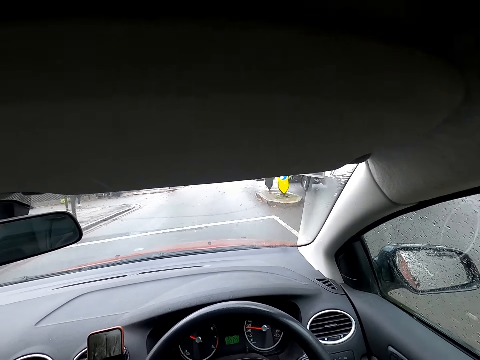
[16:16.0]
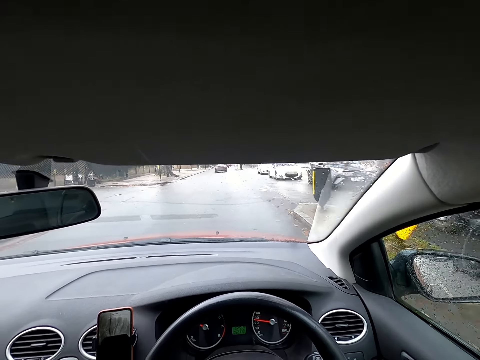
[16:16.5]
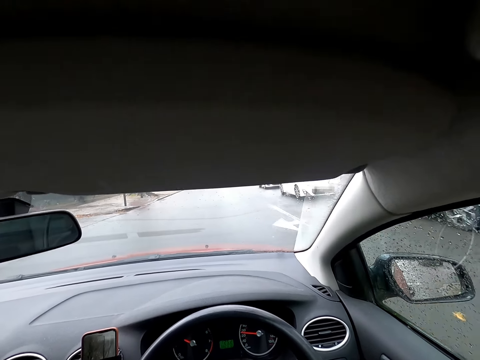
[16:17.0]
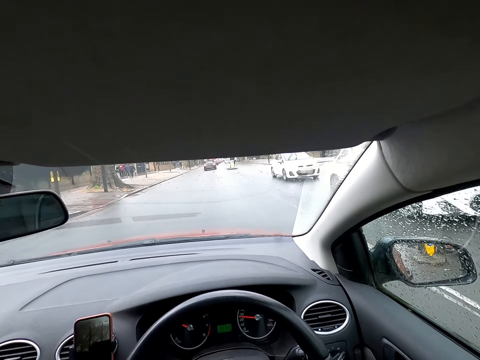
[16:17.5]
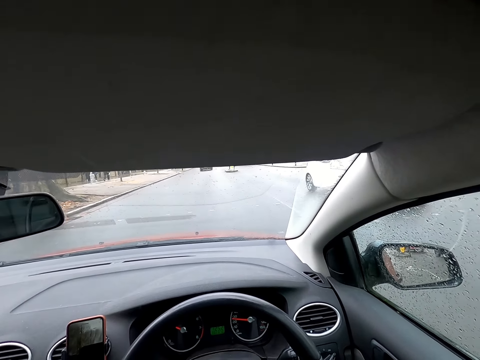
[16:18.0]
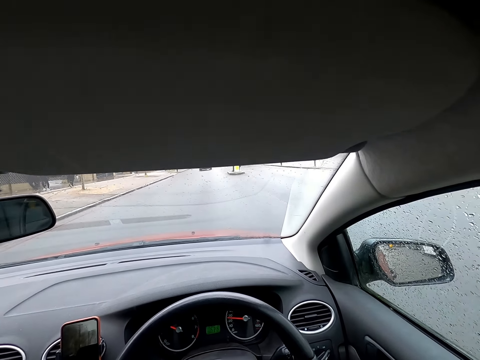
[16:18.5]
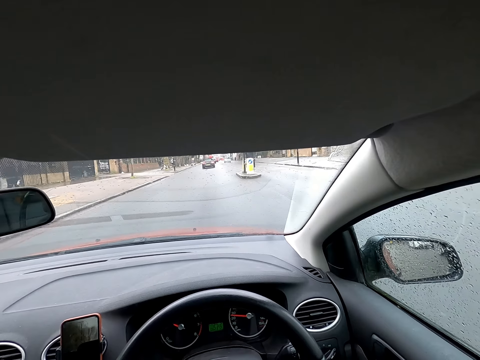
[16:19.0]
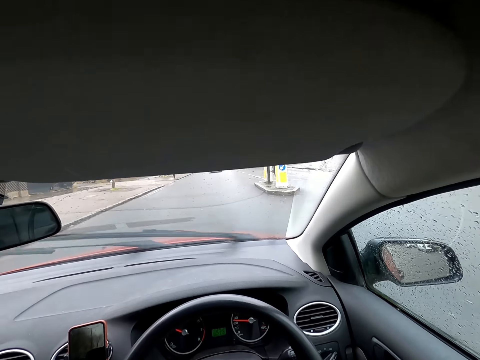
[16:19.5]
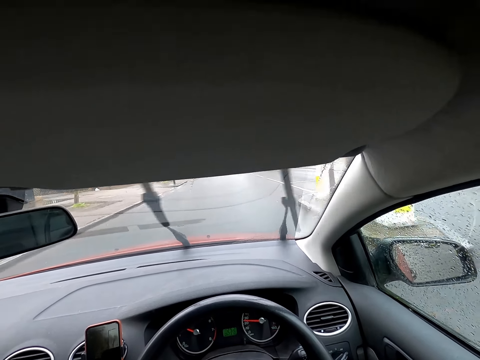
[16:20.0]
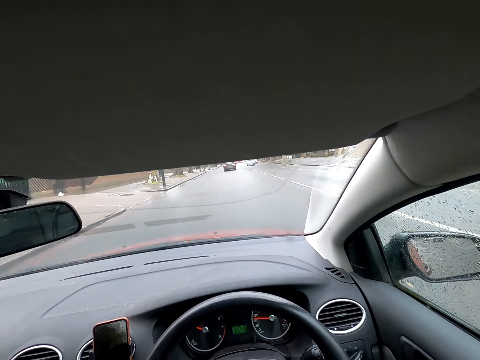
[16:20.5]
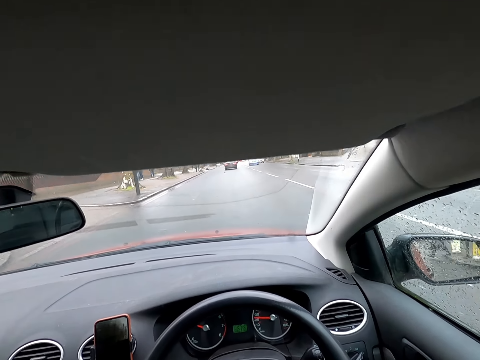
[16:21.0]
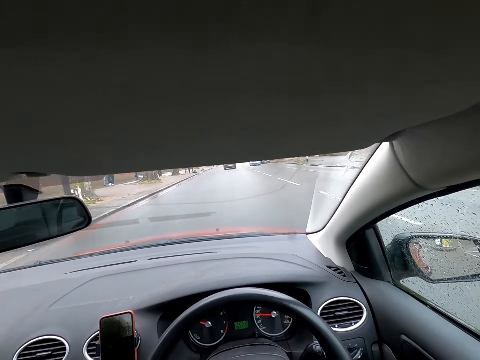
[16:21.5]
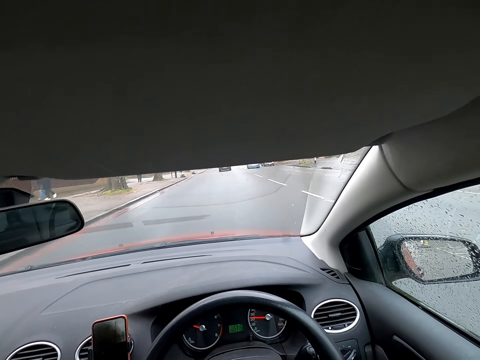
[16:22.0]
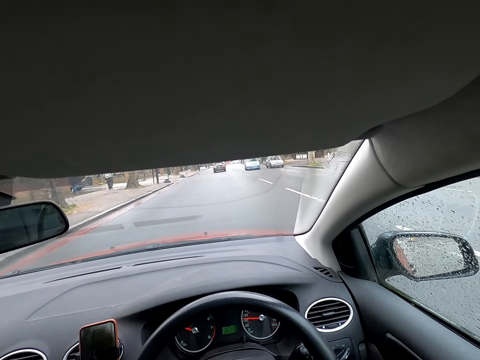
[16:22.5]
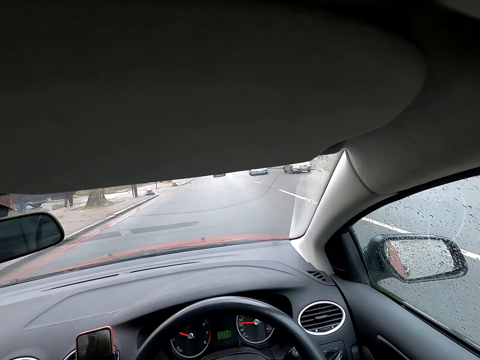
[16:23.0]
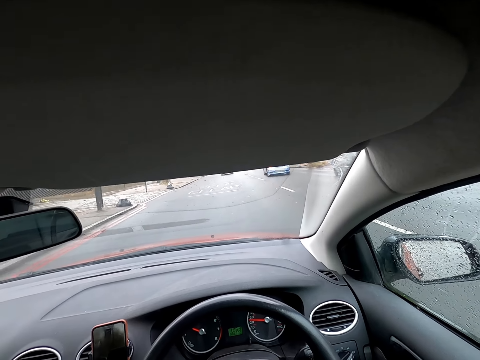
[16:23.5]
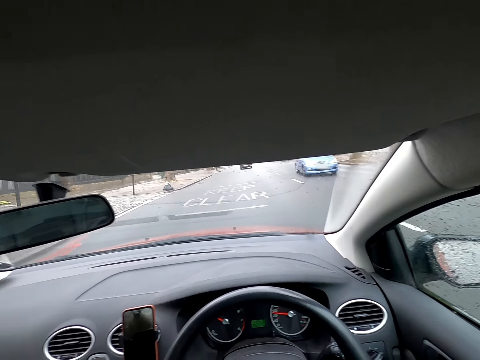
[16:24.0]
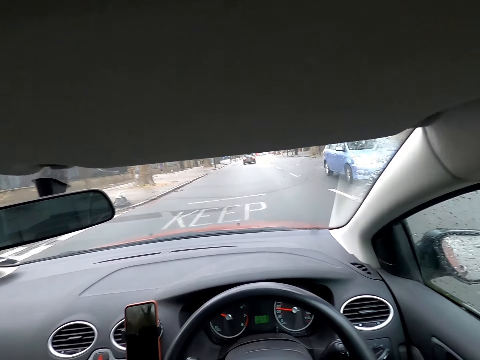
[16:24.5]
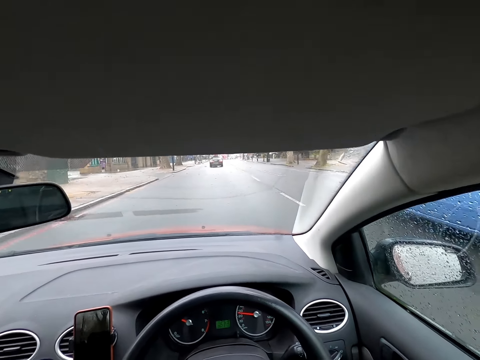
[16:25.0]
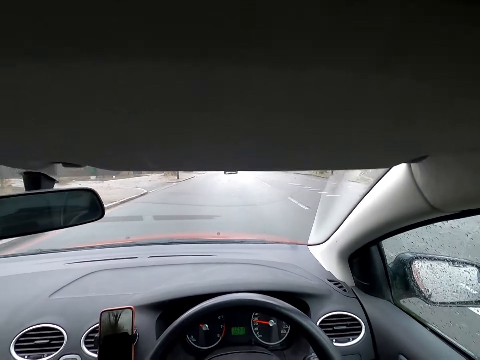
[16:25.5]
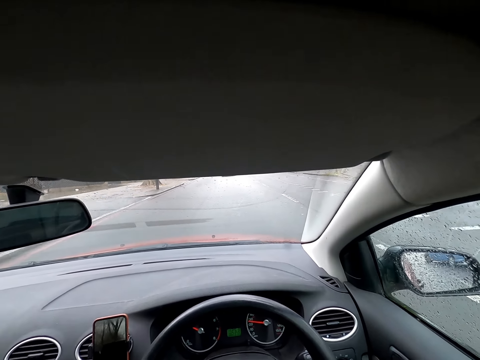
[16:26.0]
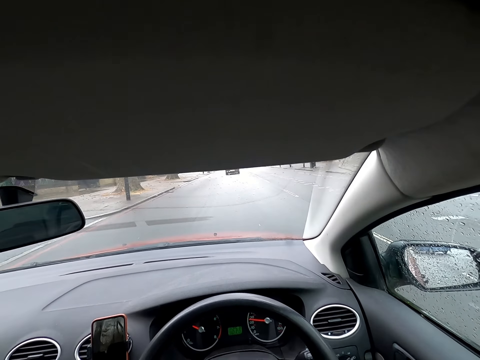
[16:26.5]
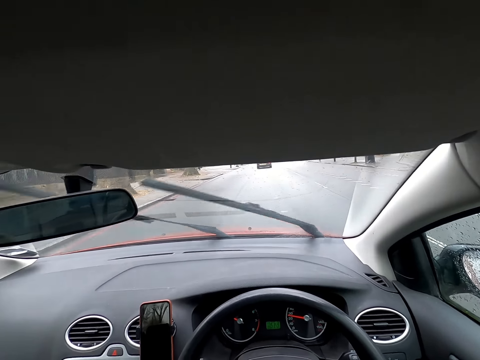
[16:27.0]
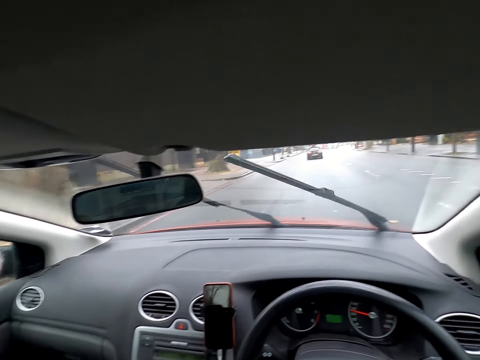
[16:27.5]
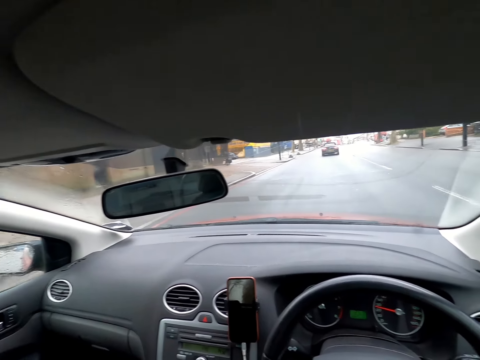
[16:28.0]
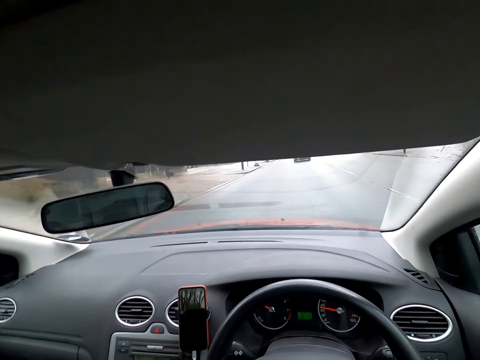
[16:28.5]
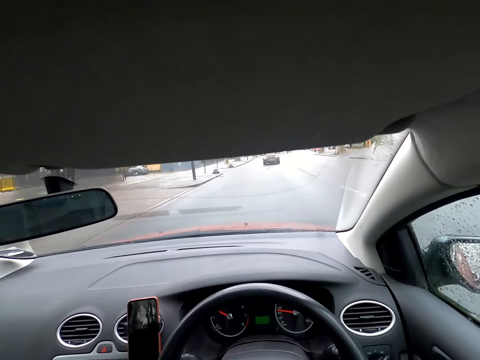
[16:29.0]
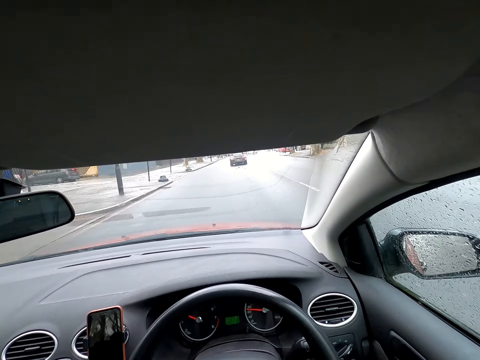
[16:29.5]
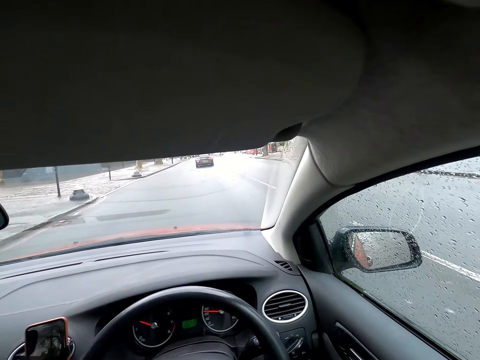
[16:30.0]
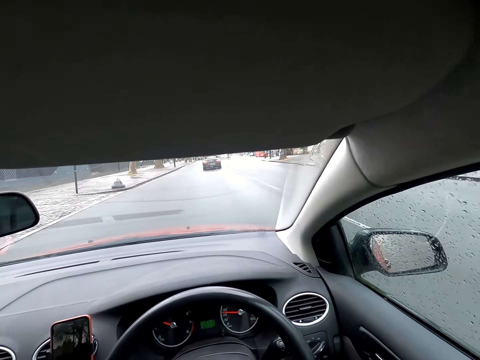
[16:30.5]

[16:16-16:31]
The camera wearer drives past a truck. They drive past a car. They drive past a car repeatedly.

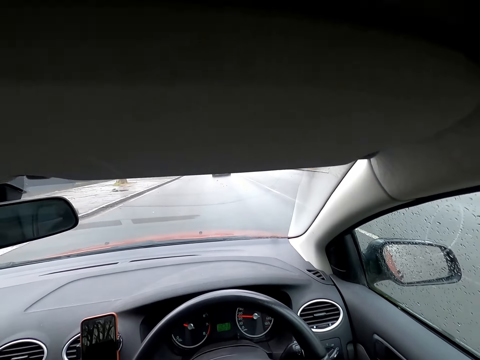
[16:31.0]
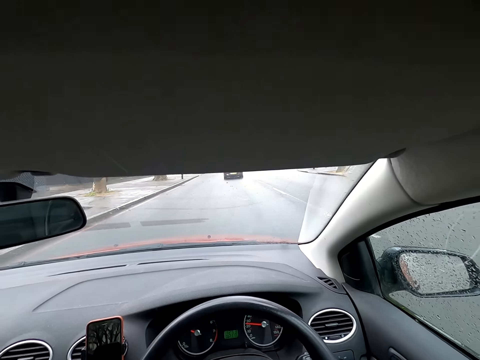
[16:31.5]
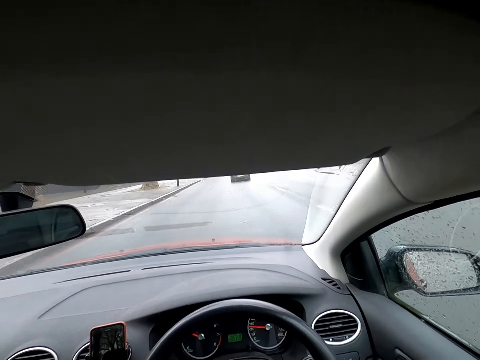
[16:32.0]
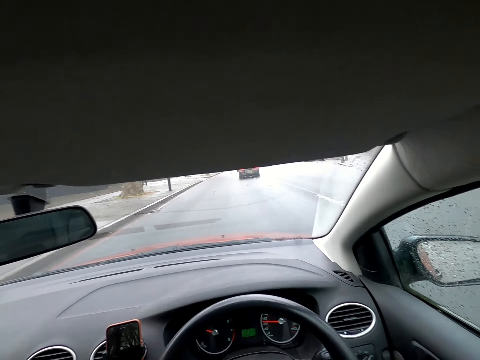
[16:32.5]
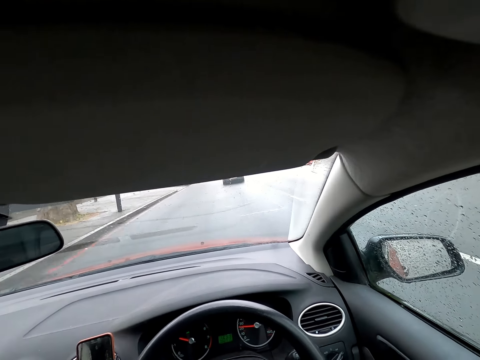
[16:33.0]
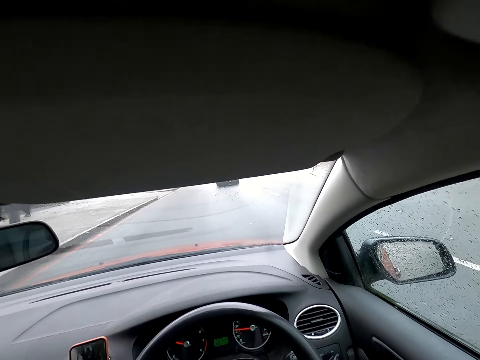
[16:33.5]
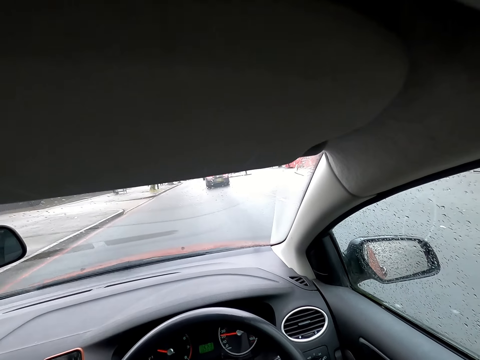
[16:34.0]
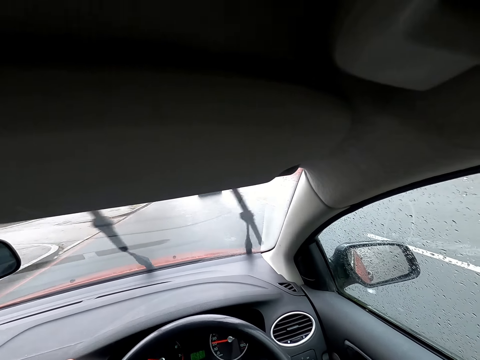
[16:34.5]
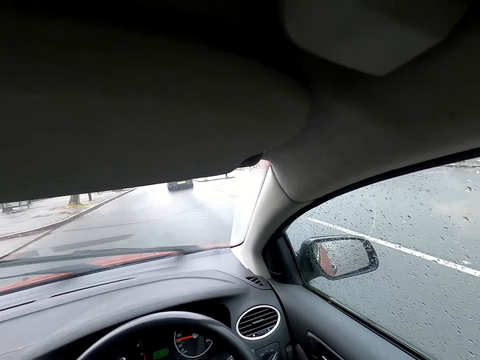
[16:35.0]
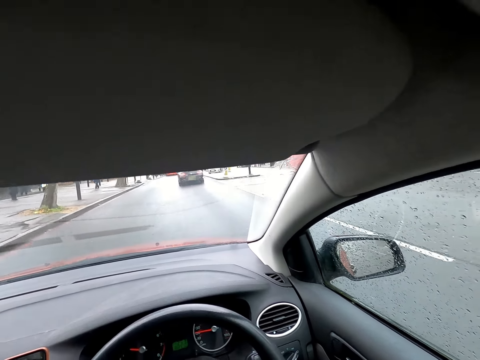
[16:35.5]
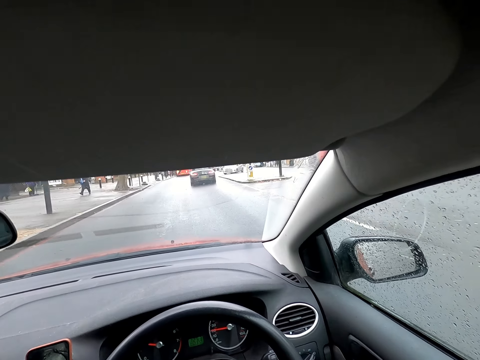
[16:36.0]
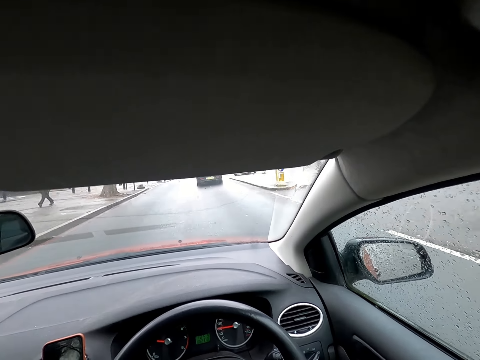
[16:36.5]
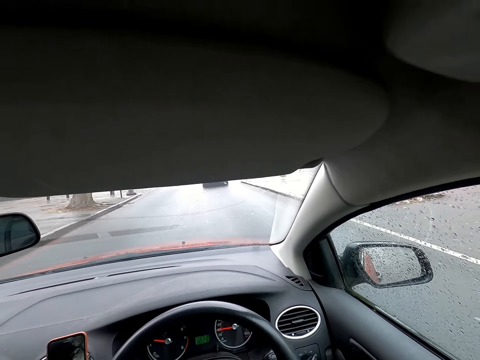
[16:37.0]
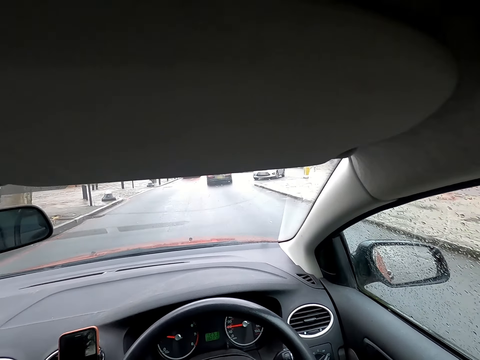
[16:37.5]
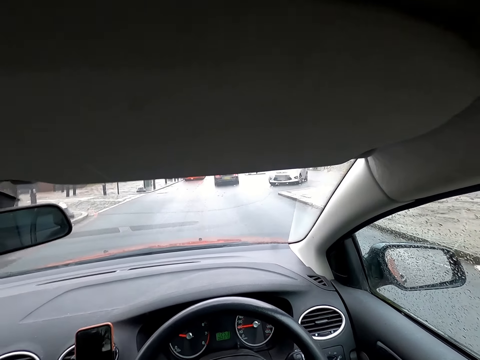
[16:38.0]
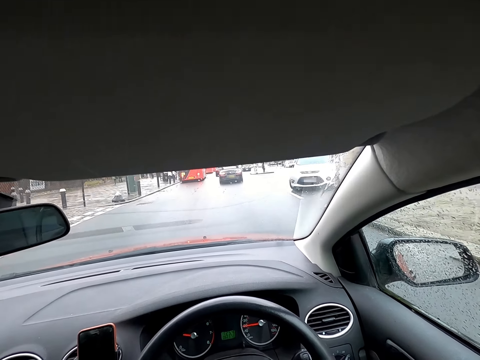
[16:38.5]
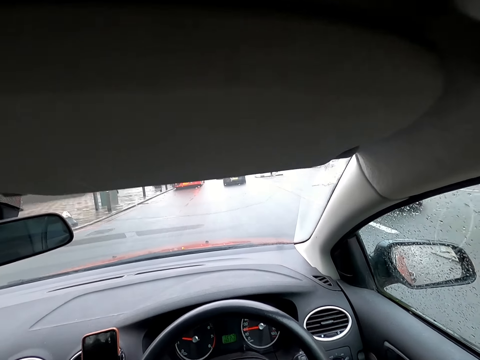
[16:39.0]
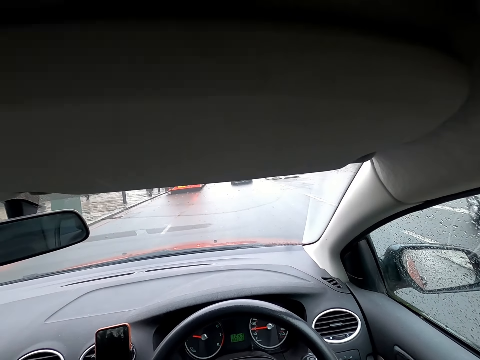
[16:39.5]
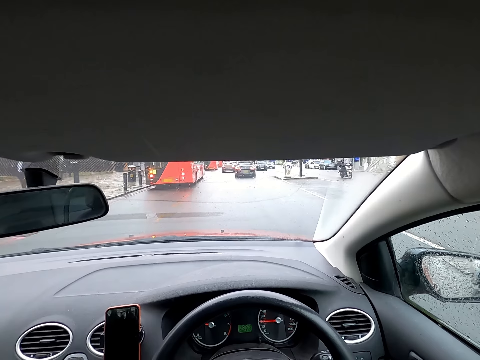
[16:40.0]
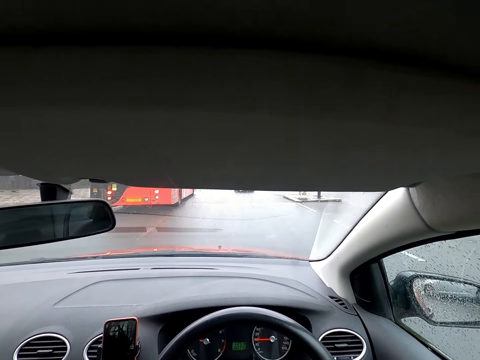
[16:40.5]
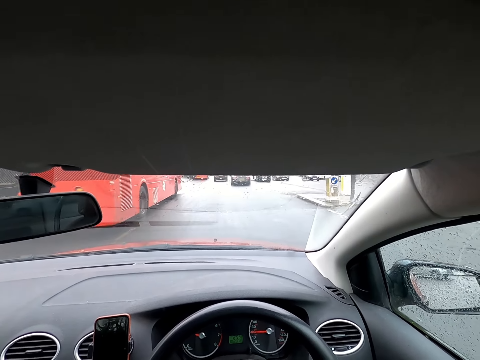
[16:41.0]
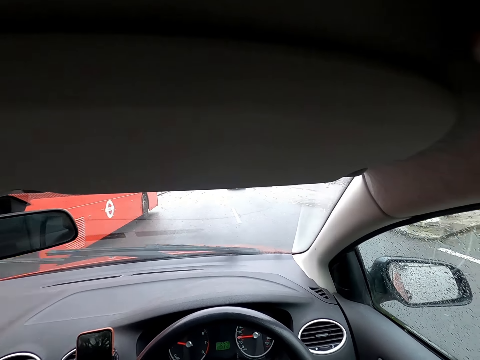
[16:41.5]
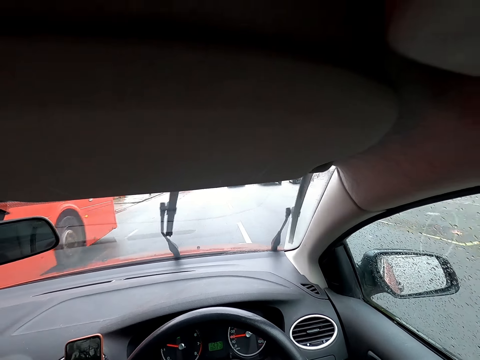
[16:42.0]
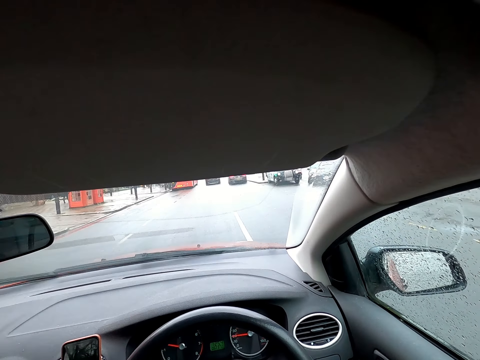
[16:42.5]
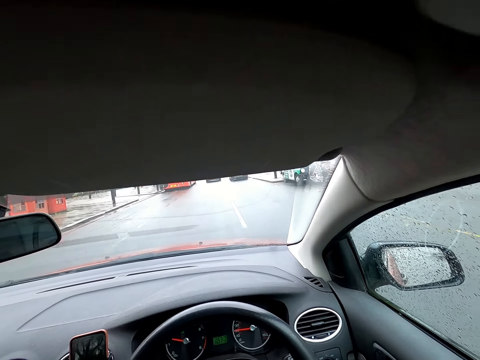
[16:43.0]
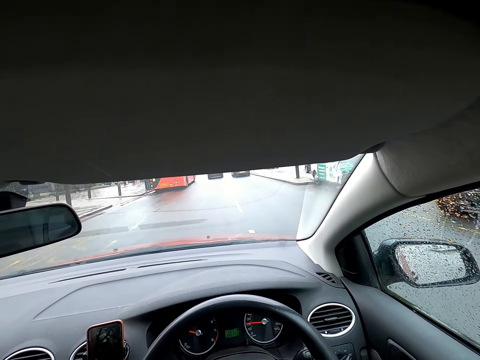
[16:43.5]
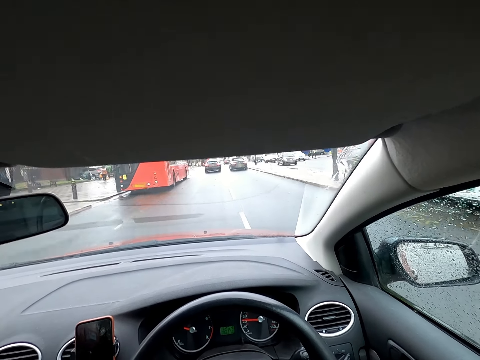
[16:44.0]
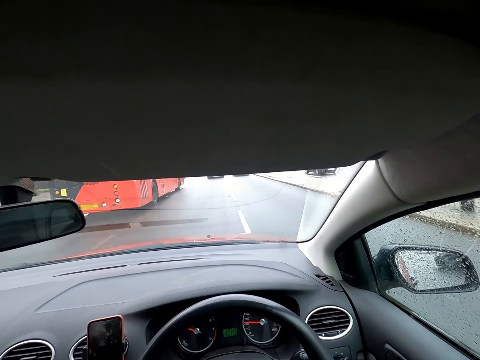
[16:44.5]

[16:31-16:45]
The camera wearer drives past a car. They drive past a bus. They drive past a car.
